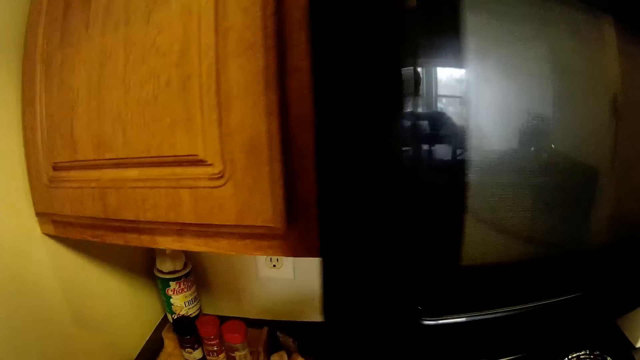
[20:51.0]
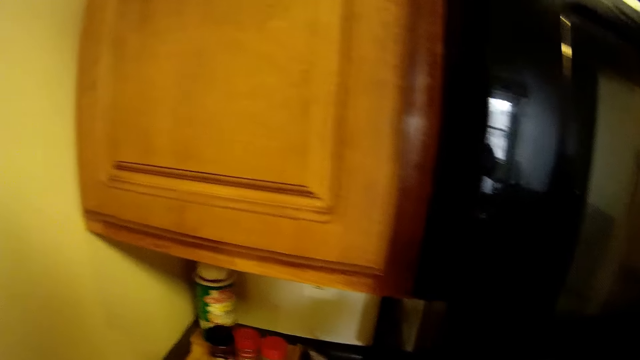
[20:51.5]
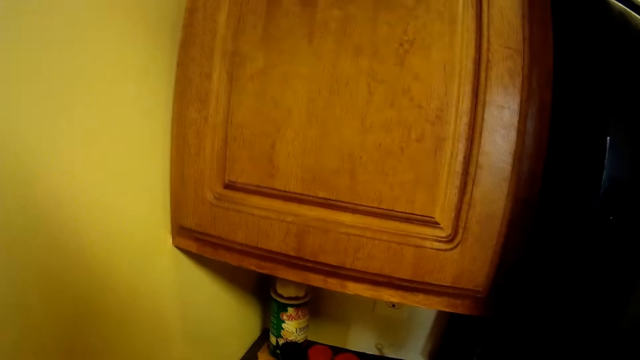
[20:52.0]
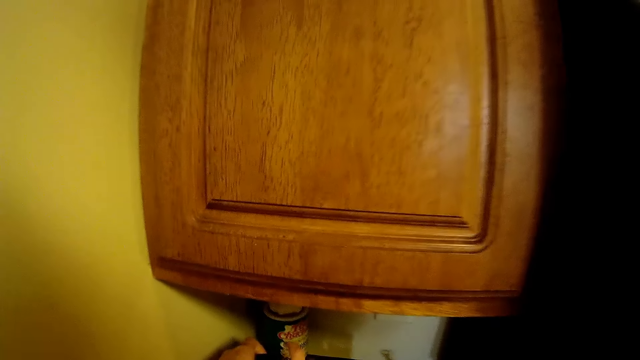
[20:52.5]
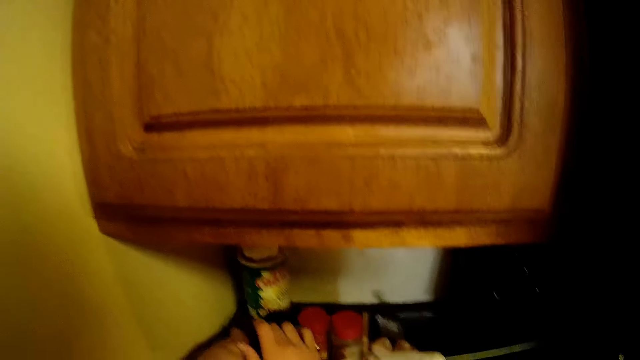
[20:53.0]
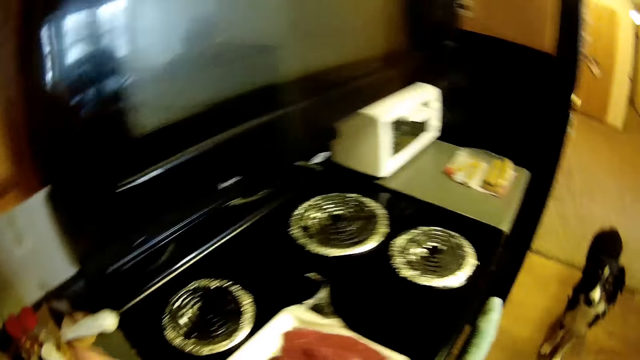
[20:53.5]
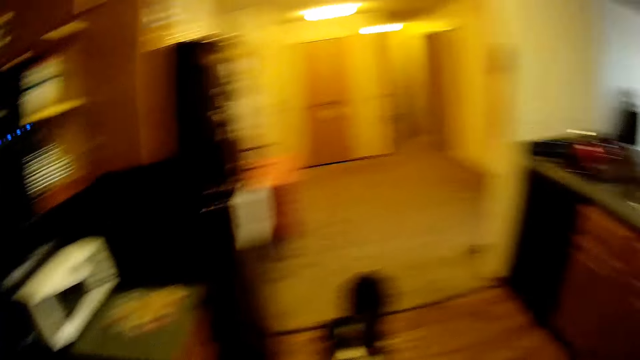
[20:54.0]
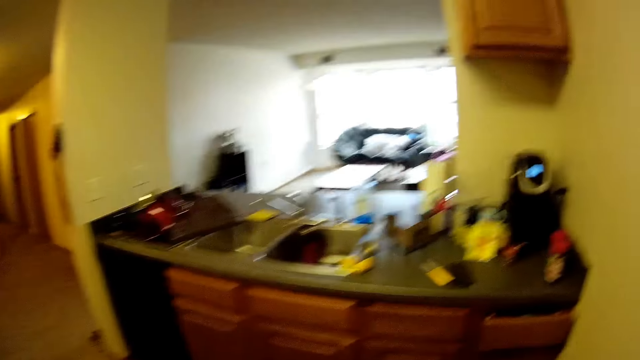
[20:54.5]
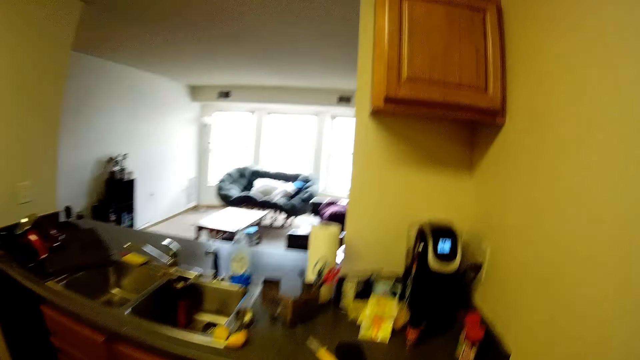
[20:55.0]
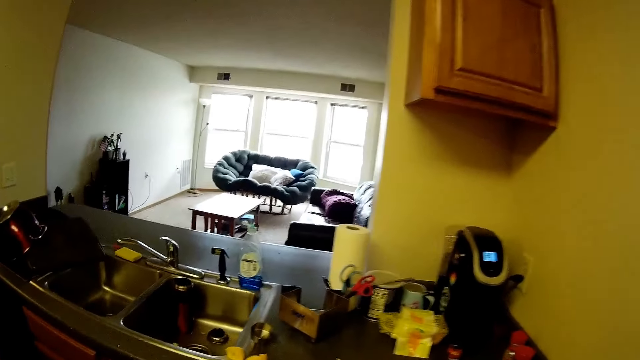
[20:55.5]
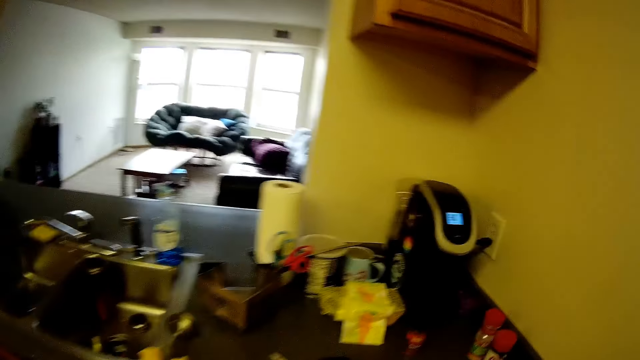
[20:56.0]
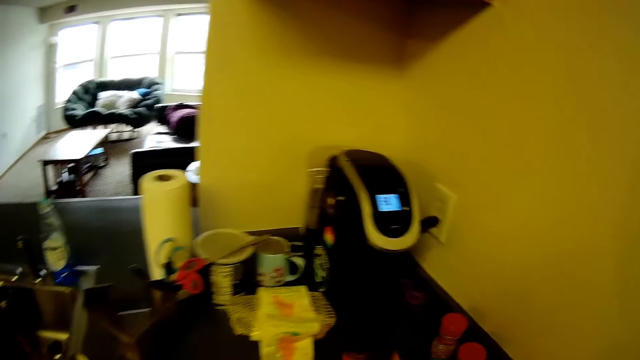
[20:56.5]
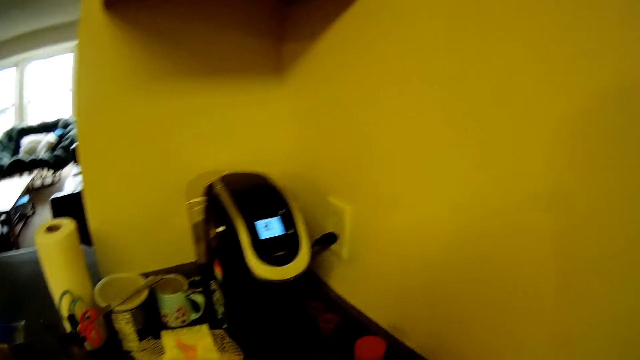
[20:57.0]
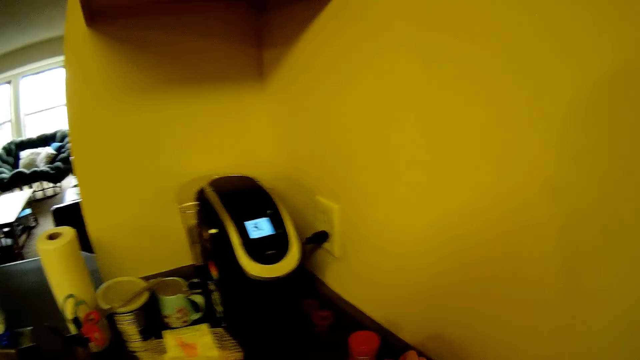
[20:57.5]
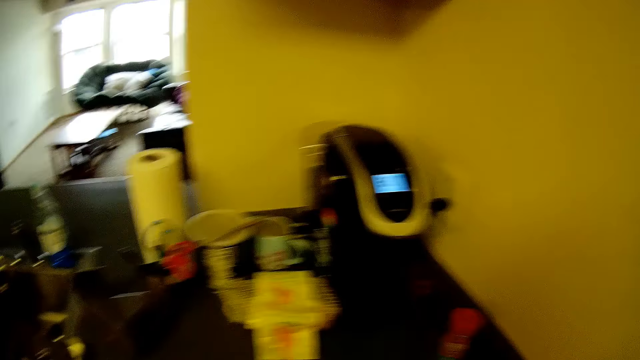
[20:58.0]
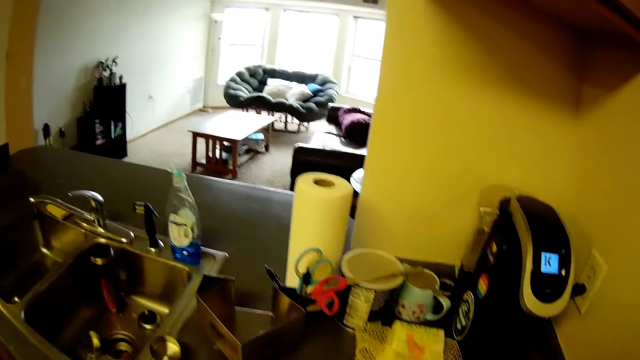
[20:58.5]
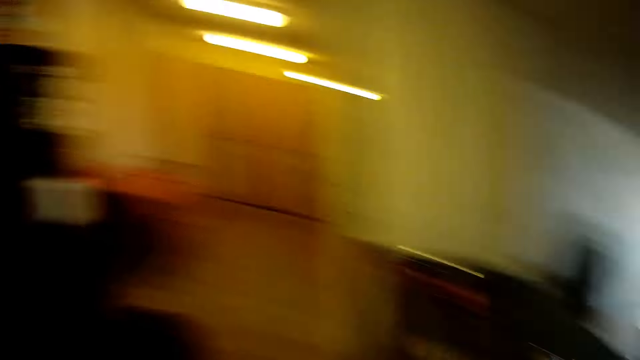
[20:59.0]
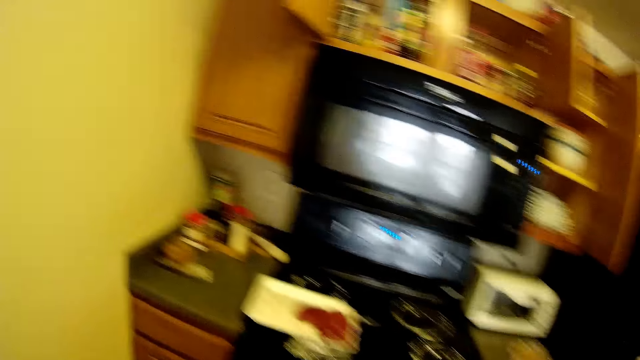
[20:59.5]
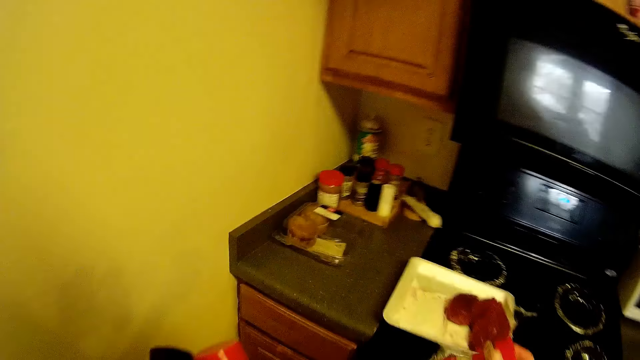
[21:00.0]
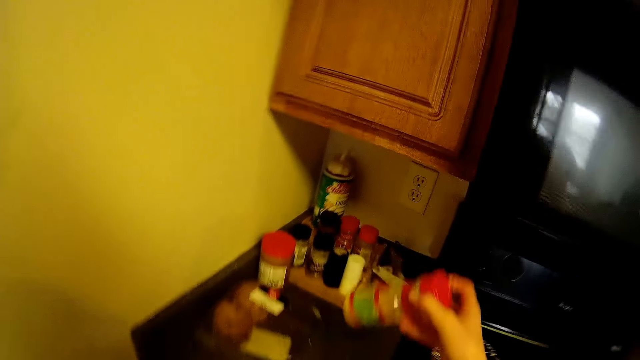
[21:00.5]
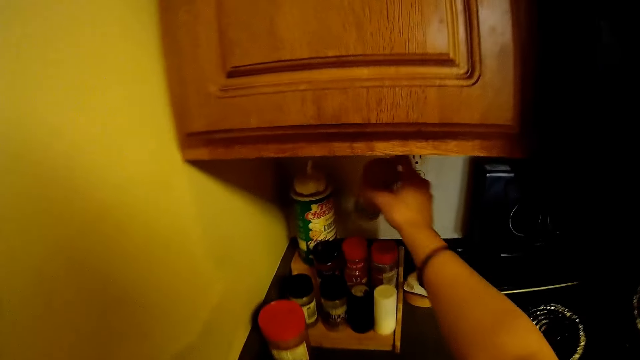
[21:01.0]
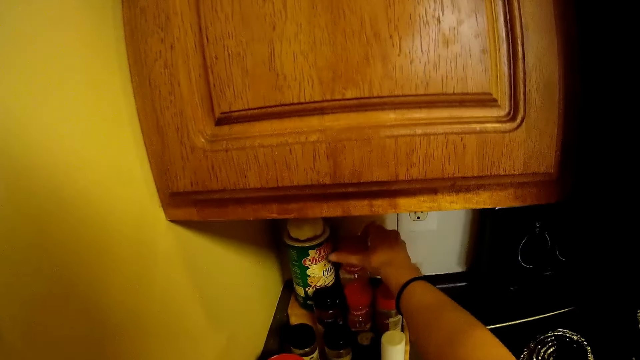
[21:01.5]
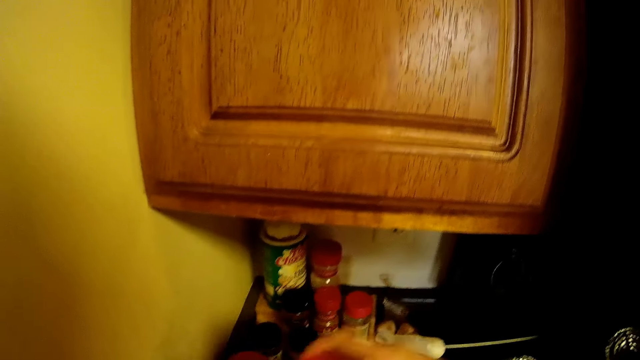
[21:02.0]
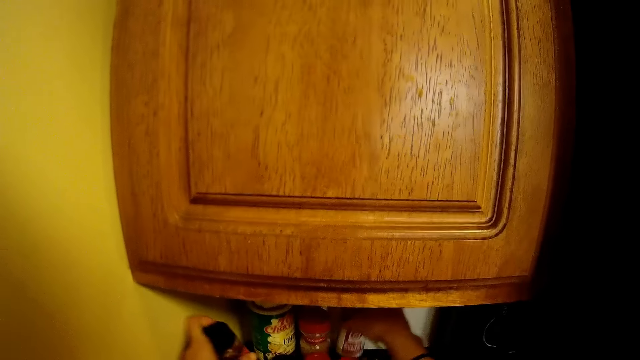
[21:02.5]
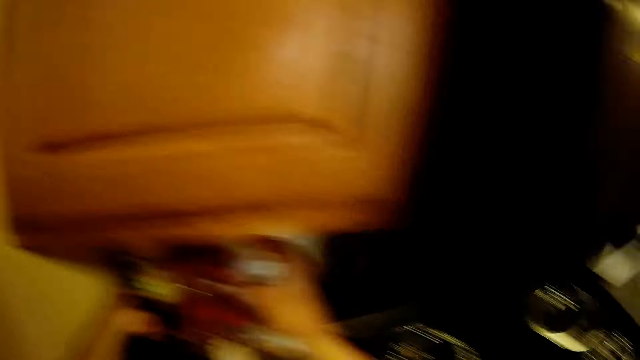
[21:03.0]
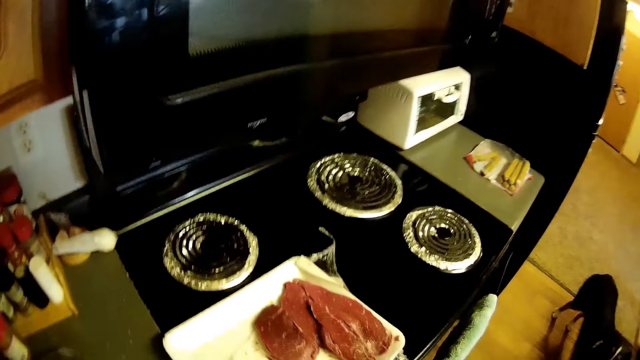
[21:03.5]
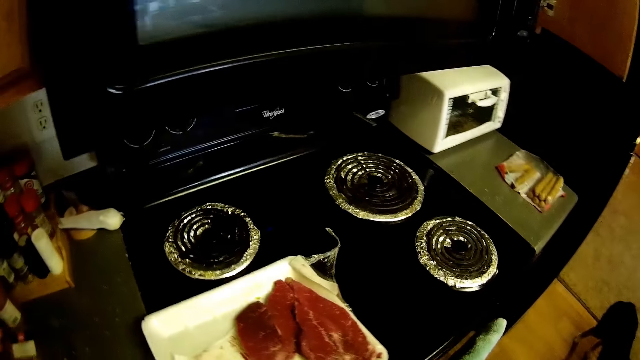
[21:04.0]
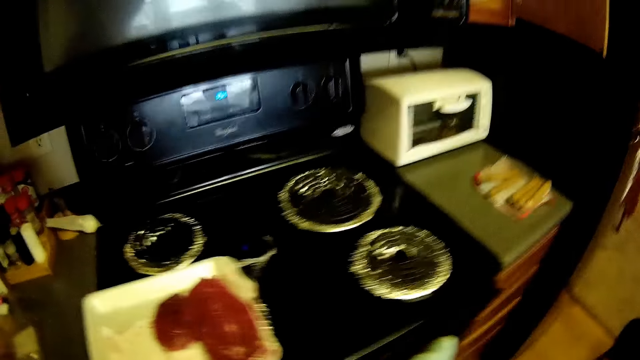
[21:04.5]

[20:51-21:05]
The camera wearer drops the containers in his hands beside a gas cooker on the kitchen cabinet. He moves the camera around. He walks around the house. He picks three containers of spice, or spice tins, from the kitchen cabinet with his right hand. He moves the camera around. He drops the containers of spice beside the gas cooker on the kitchen cabinet. He puts a spice tin on the counter top.

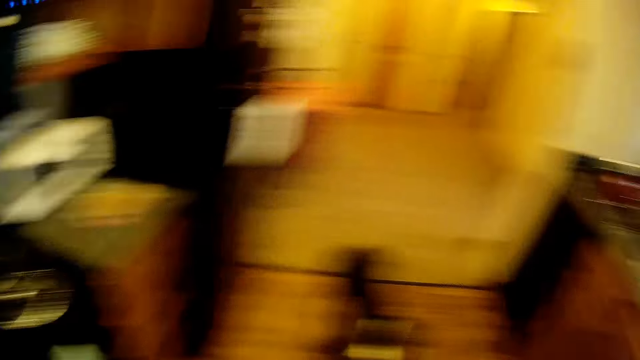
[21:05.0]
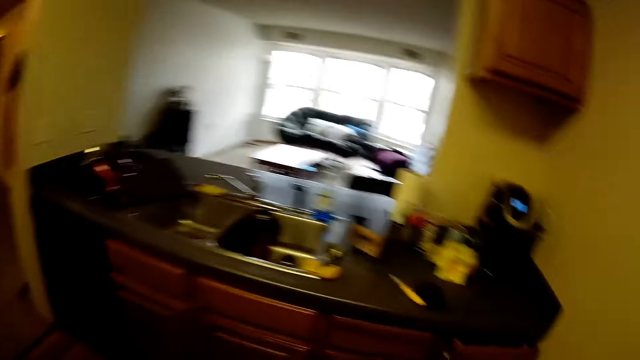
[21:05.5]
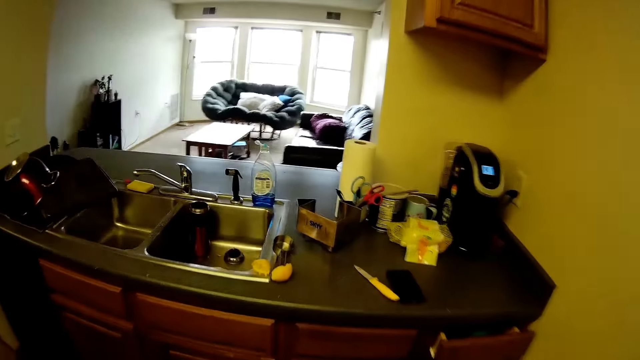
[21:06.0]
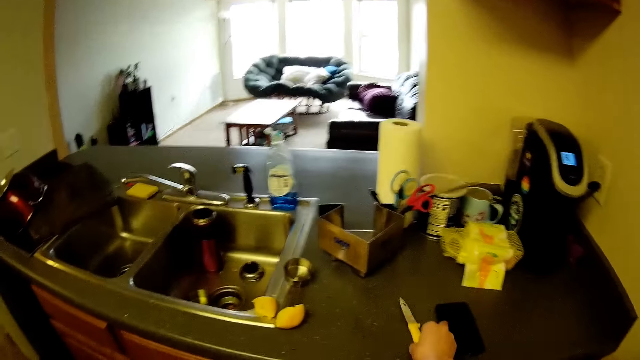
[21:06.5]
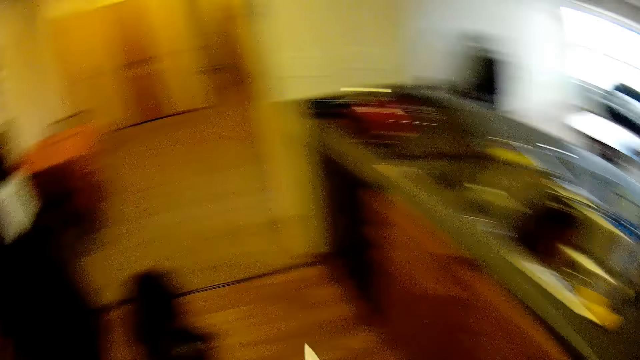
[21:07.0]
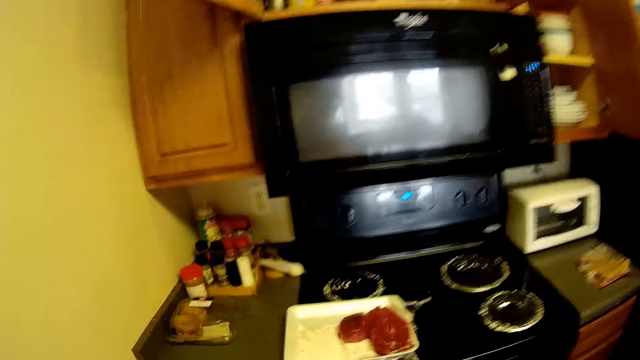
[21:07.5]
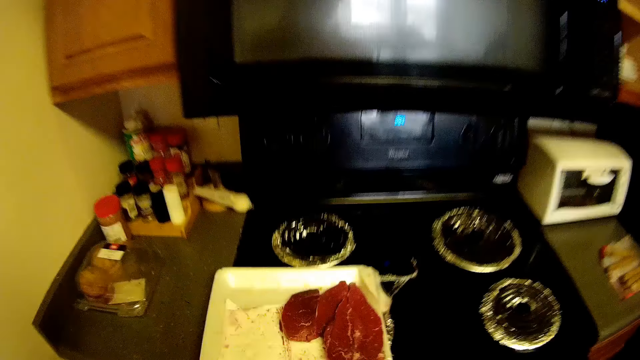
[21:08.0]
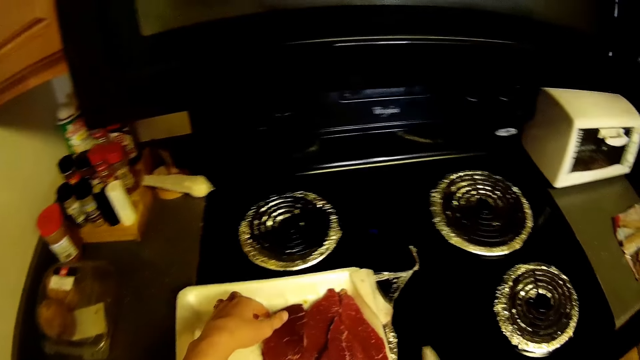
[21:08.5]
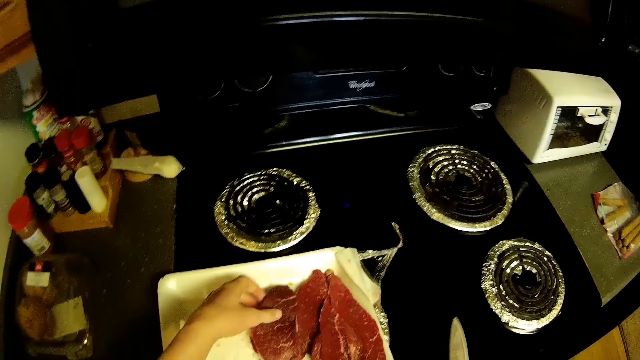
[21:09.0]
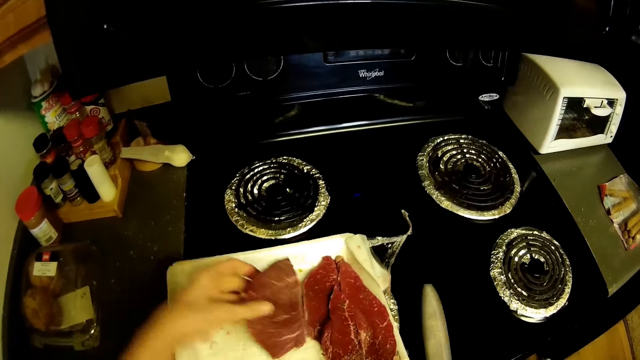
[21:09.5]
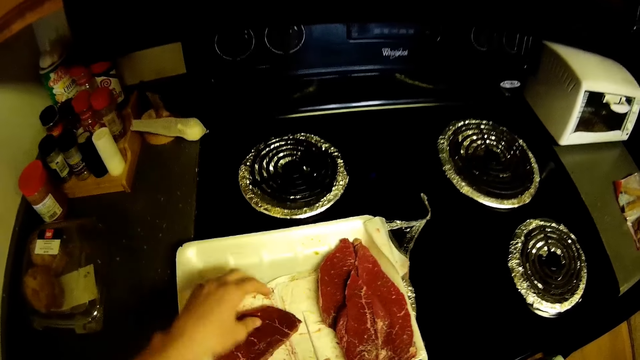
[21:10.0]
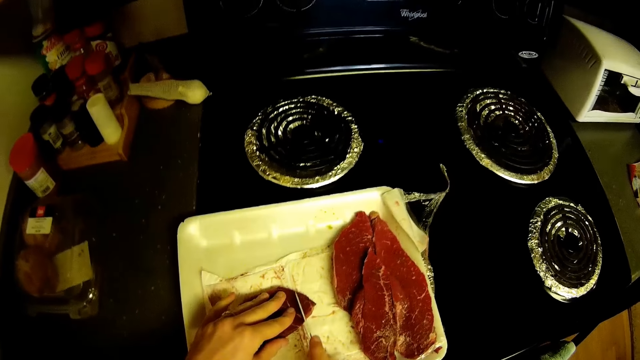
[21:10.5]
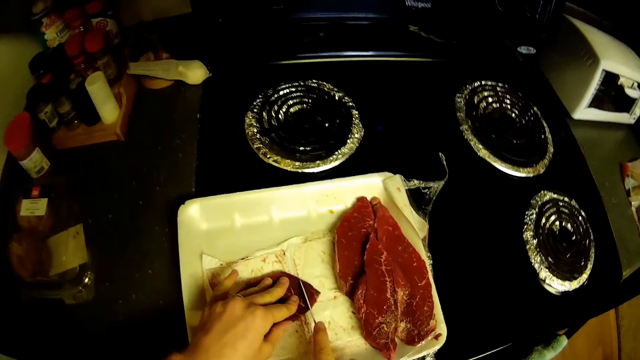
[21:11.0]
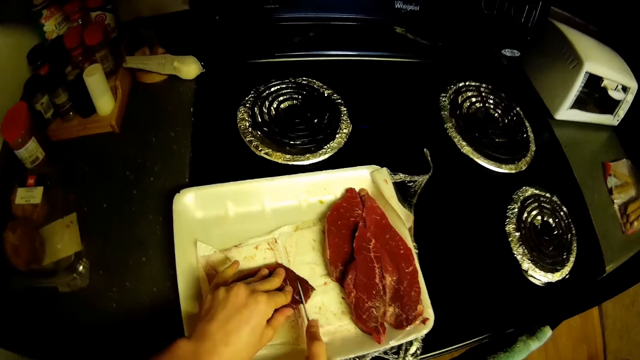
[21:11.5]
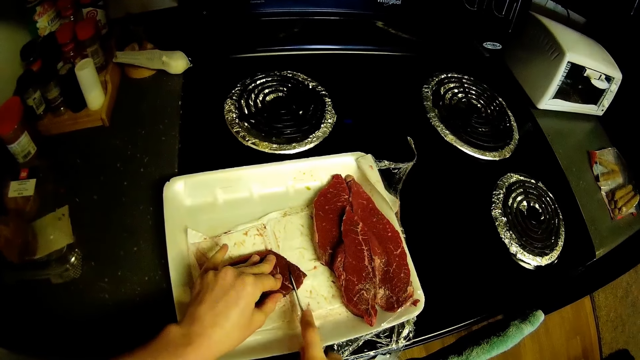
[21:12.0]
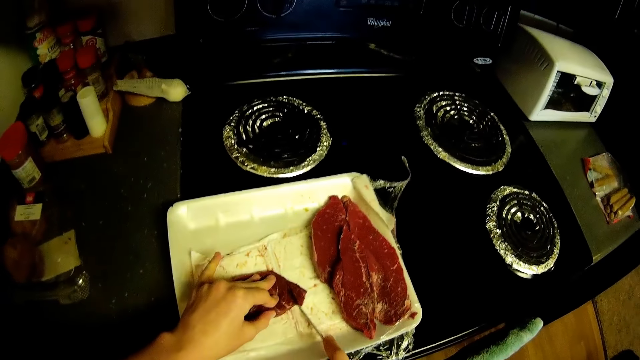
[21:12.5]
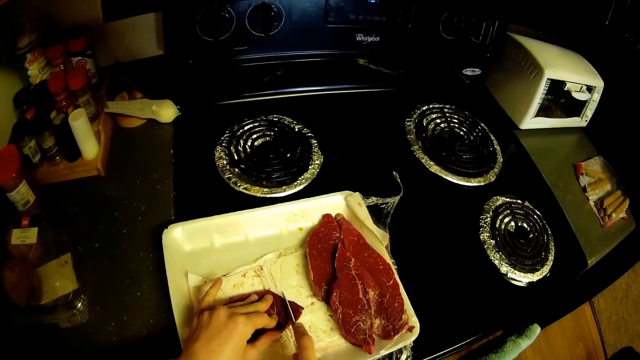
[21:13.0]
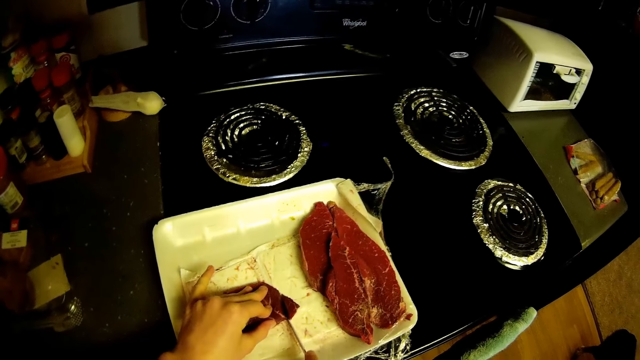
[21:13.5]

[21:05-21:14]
The camera wearer moves the camera around. He picks up the knife on the kitchen cabinet with his right hand. He moves the camera around. He adjusts a steak in a paper plate on top of the gas cooker with his left hand. He holds a piece of meat. He cuts a piece of the steak with the knife in his right hand.
